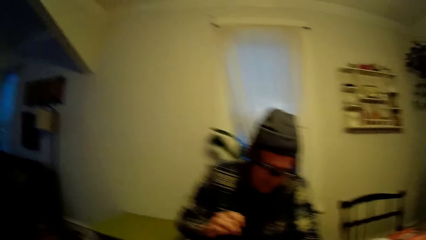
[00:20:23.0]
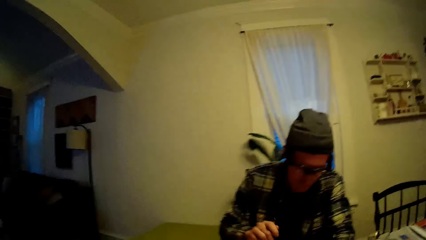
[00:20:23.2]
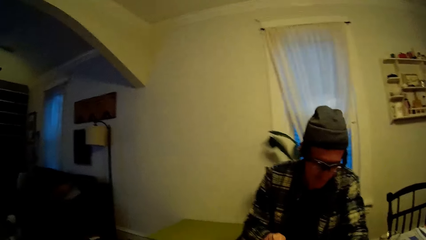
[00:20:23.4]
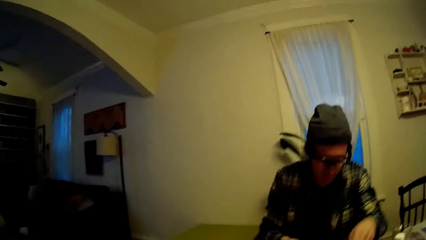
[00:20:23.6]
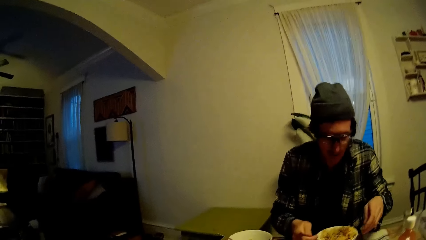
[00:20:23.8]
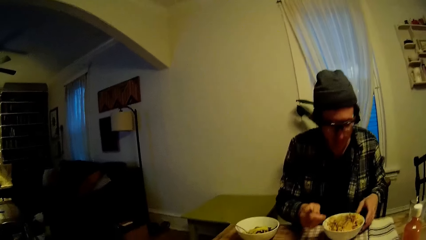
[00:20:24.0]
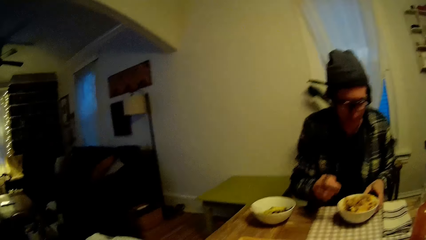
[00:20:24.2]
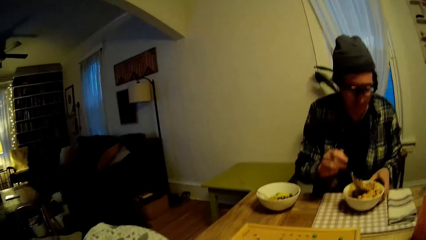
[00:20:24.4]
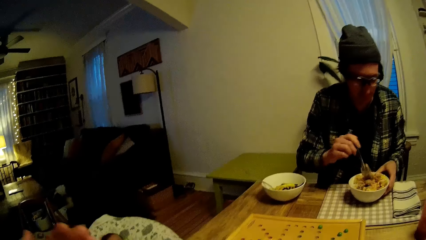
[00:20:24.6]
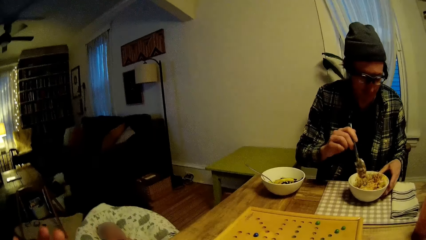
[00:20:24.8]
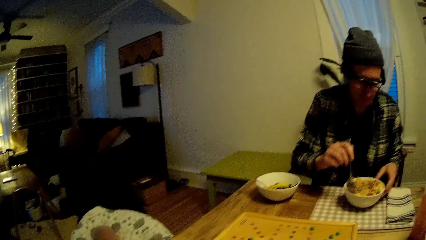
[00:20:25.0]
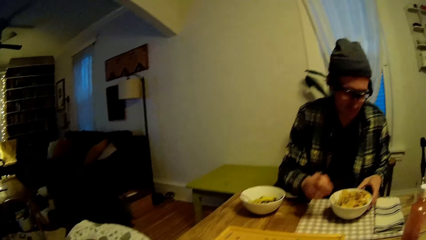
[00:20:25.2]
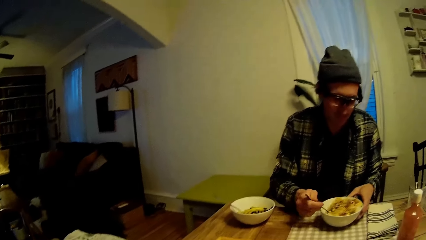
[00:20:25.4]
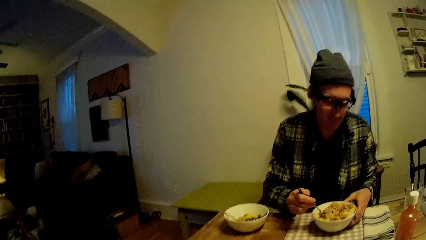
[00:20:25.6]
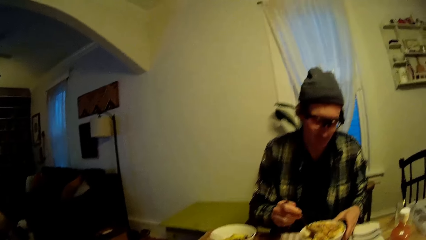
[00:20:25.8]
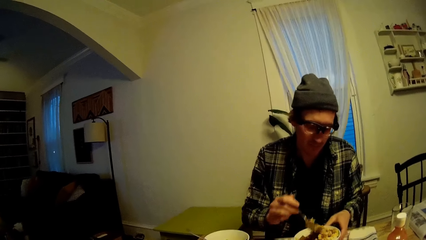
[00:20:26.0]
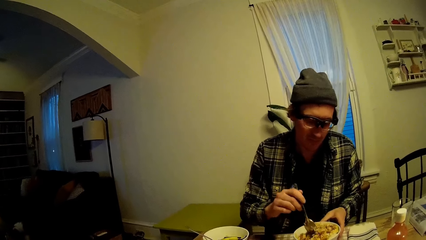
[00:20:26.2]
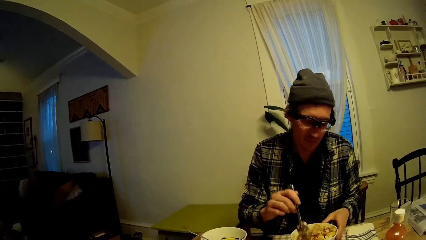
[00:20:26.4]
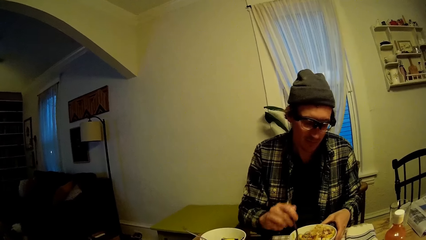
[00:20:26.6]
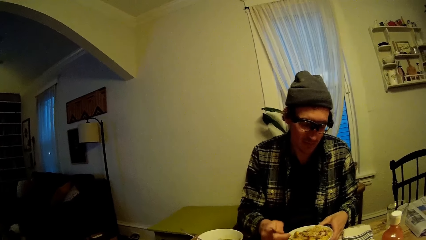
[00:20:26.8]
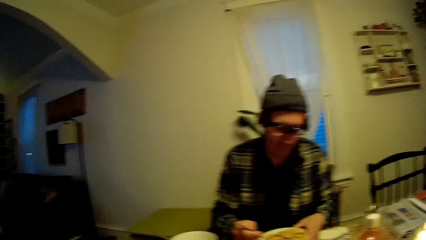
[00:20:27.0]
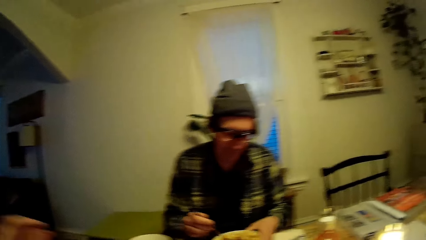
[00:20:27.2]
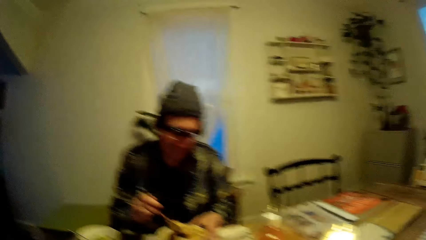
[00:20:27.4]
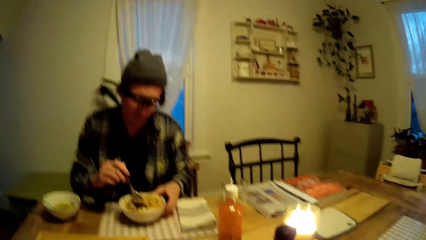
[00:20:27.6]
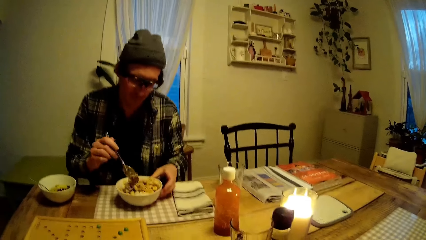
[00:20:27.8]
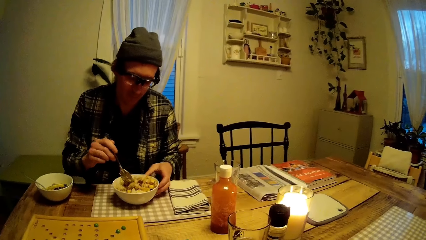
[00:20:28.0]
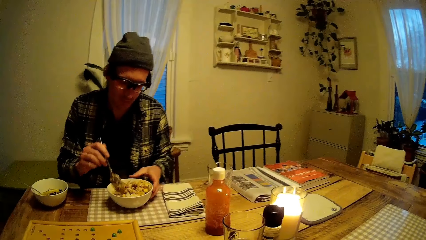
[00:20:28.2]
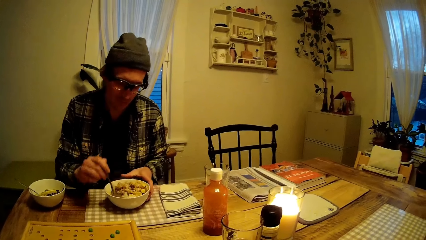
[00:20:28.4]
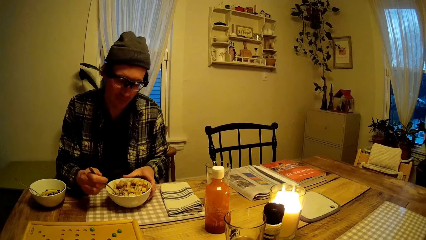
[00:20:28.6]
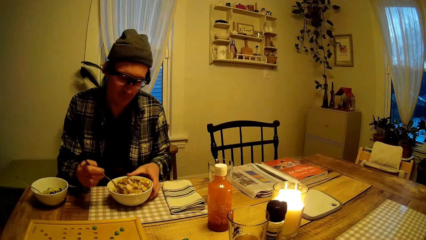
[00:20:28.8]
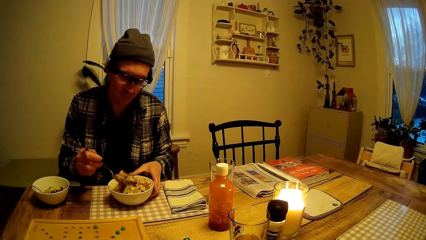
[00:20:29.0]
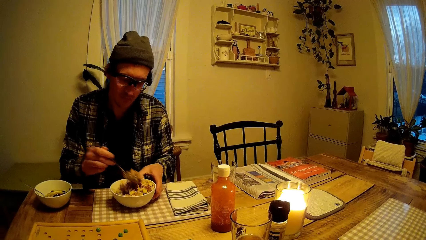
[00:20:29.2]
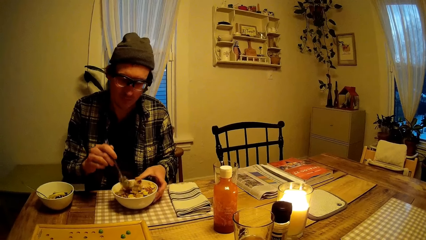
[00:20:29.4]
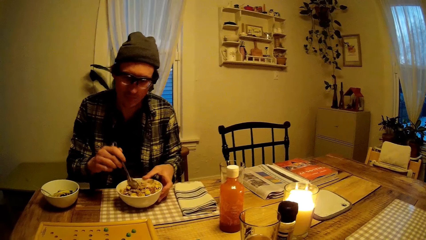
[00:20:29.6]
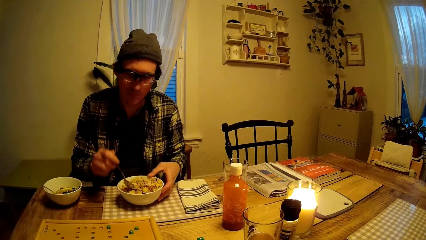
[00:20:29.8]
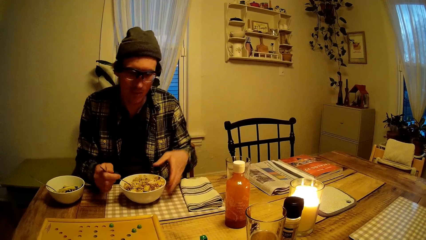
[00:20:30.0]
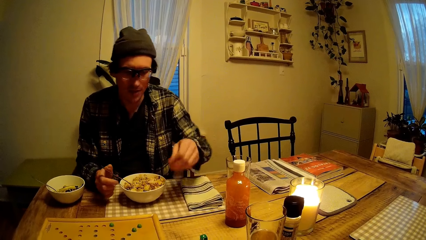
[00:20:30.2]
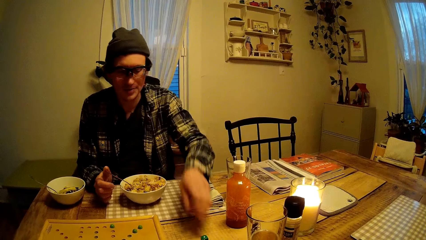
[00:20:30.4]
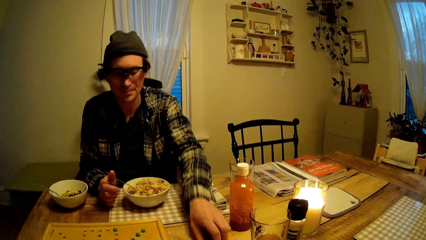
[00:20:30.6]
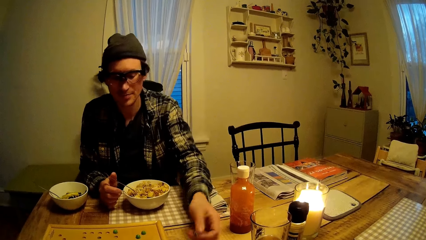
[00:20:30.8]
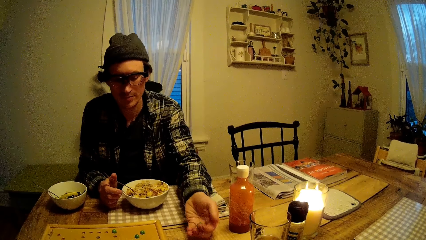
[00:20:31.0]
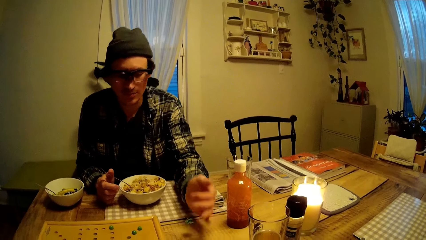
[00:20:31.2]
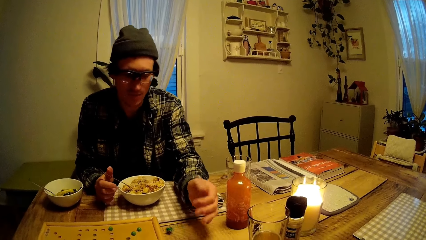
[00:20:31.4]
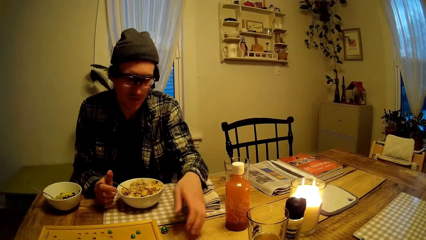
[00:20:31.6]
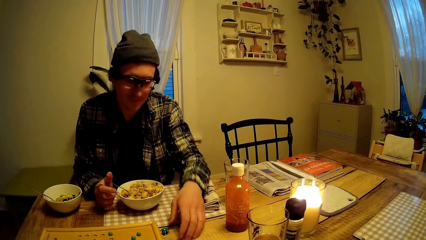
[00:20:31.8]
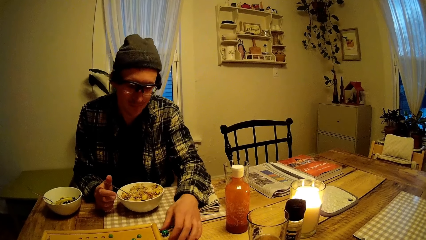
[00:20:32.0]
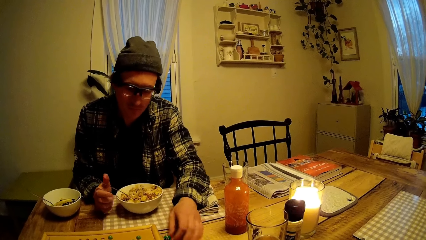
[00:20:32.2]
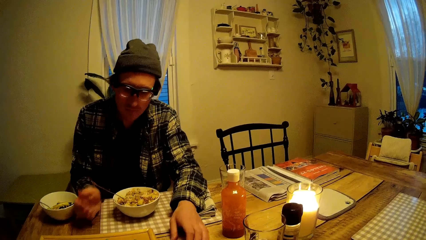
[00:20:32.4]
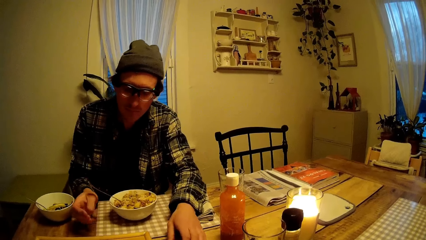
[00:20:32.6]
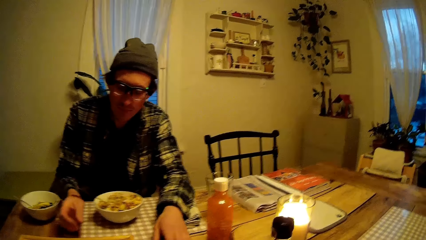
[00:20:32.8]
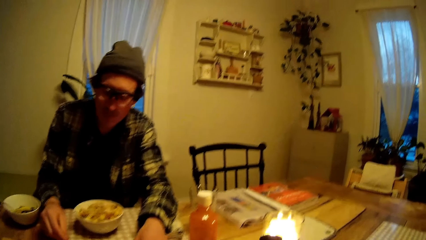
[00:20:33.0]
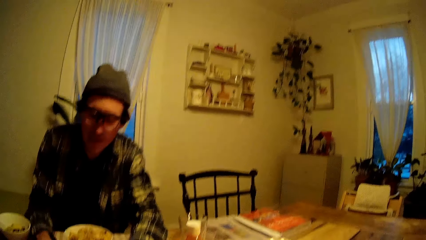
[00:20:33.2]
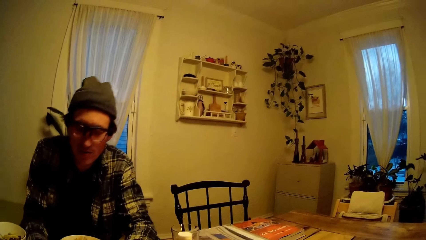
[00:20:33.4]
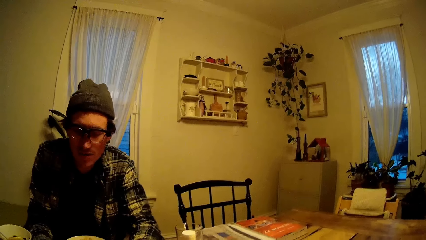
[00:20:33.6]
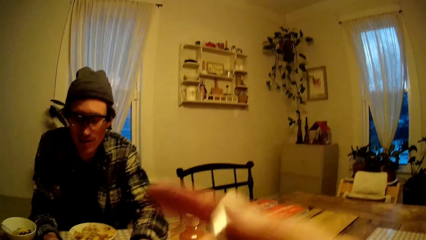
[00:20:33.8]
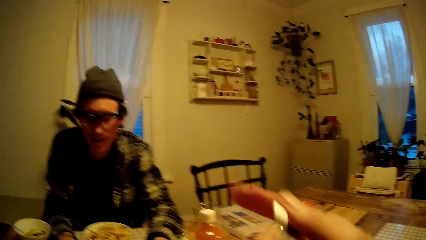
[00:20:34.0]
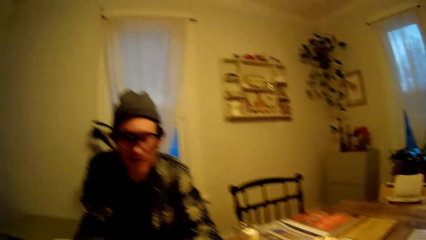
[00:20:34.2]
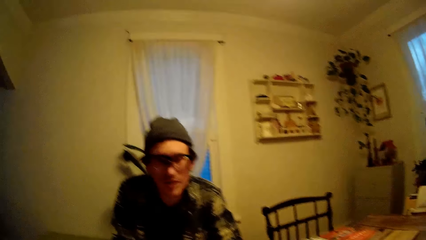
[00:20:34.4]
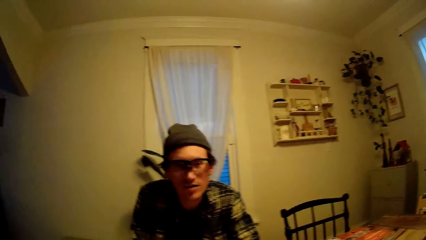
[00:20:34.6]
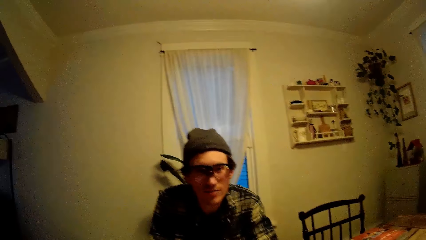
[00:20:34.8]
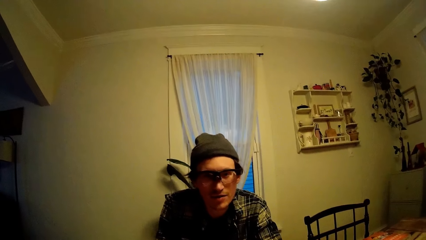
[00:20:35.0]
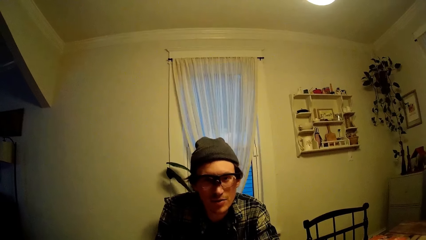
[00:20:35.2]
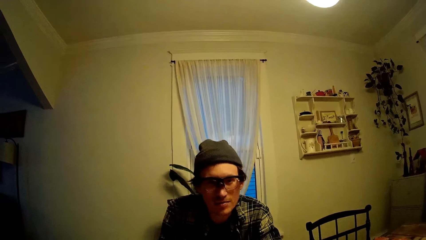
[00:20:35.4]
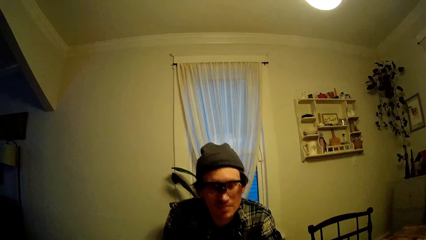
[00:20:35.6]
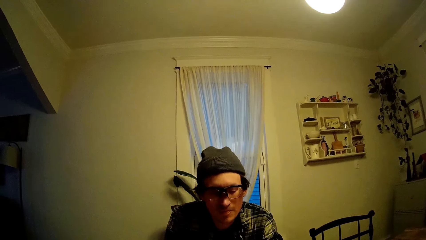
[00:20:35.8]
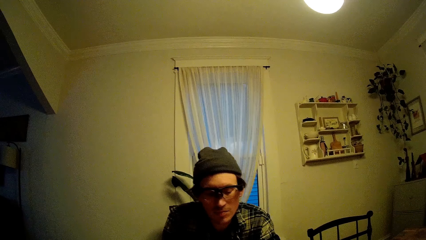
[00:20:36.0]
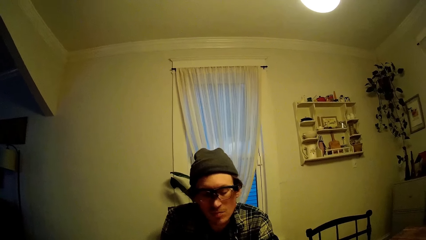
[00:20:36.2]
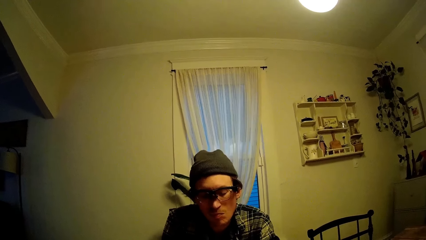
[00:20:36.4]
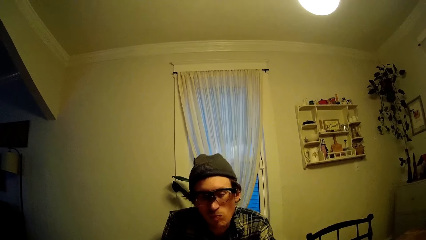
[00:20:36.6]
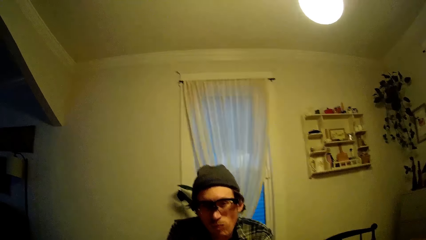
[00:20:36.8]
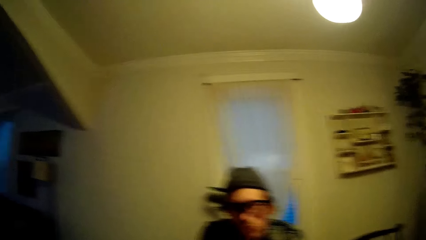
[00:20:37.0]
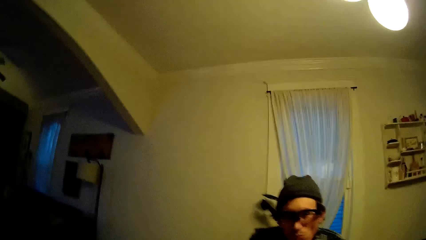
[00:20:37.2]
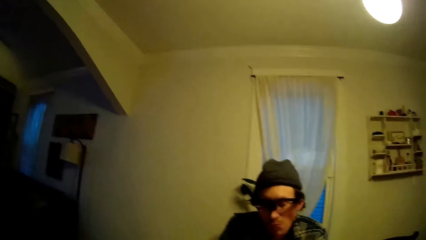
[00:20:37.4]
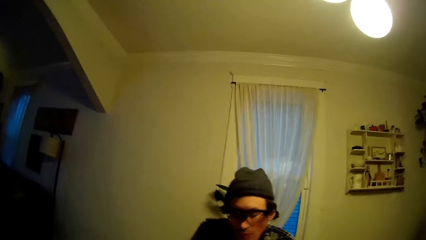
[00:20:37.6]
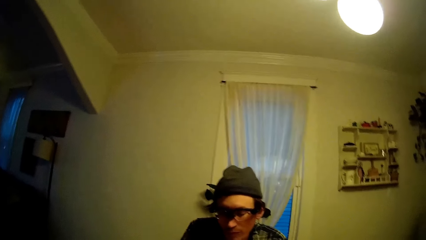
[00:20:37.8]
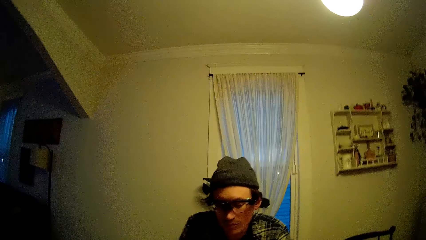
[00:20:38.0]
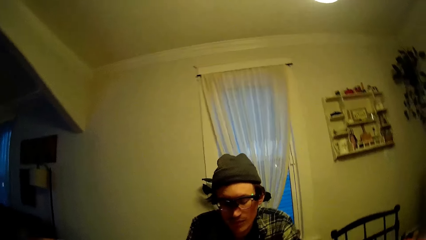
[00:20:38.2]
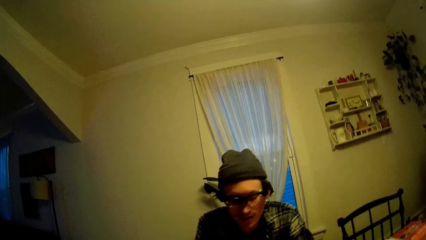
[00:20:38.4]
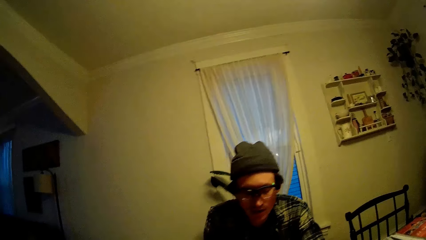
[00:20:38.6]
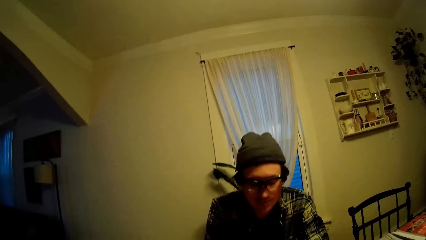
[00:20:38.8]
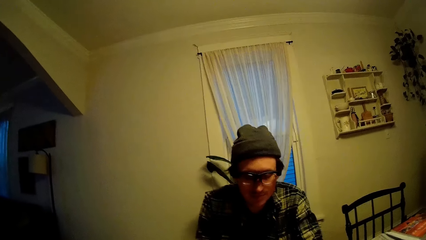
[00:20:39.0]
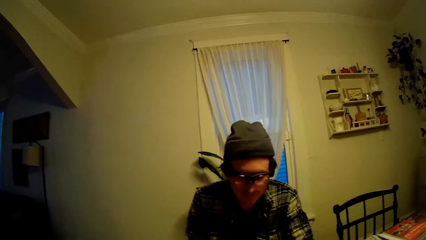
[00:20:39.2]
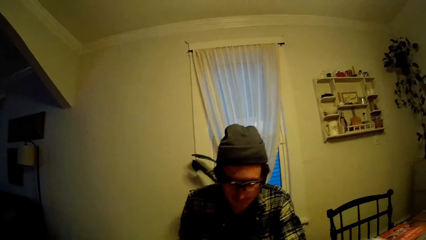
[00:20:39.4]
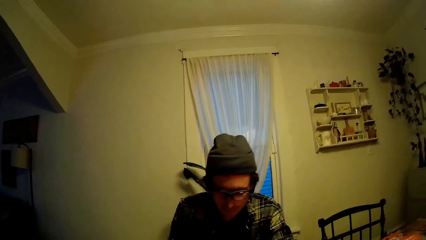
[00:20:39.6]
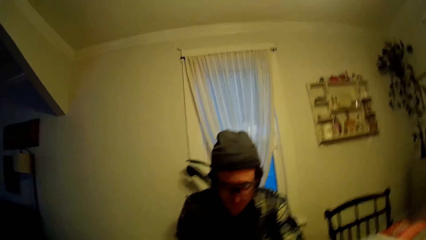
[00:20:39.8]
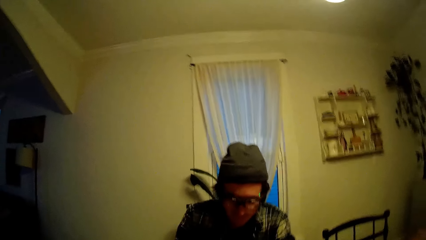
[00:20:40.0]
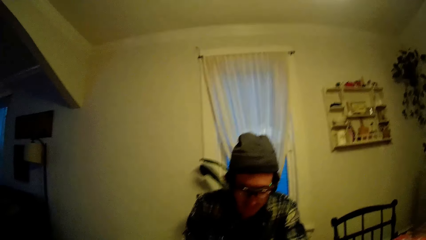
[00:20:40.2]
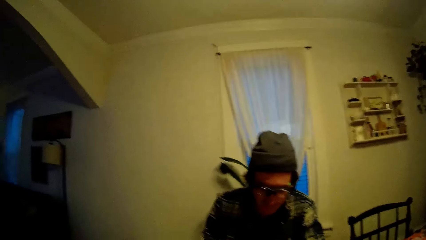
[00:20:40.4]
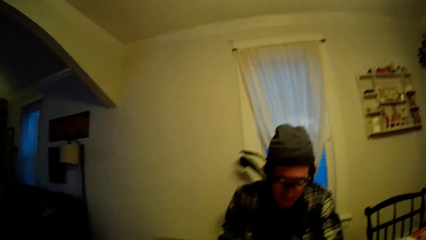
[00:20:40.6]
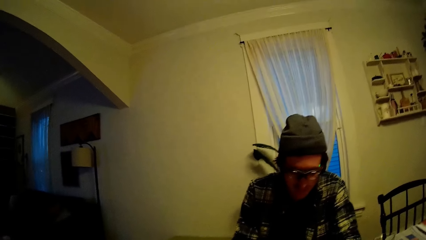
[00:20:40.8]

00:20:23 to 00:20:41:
A man stirs the food in the plate with his right hand. The man mixes the food again. The camera wearer talks to the man. The man holds the plate of food with his left hand and mixes the food. The camera wearer plays. The man tosses the dice with his left hand, picks the dice on the table, and plays. The man talks to the camera wearer. He talks to the camera wearer again. The camera wearer eats. They talk to the man.
